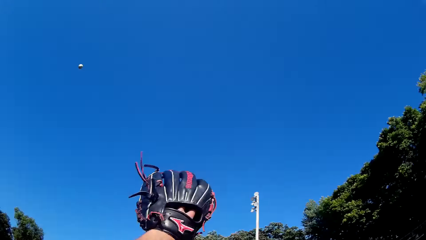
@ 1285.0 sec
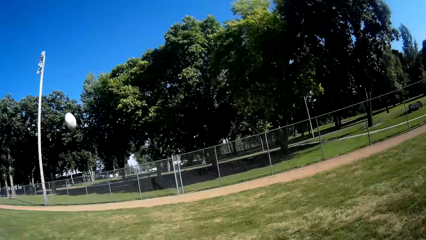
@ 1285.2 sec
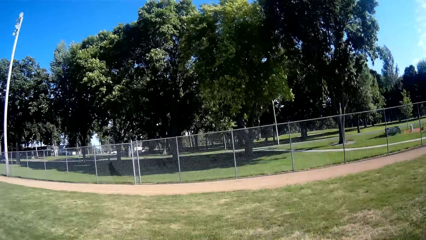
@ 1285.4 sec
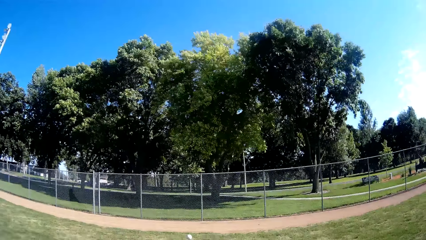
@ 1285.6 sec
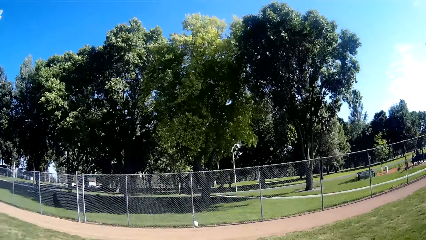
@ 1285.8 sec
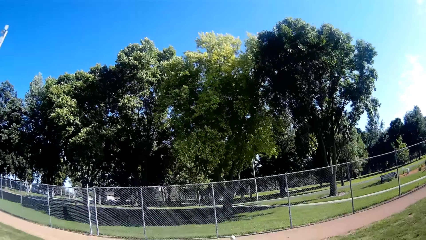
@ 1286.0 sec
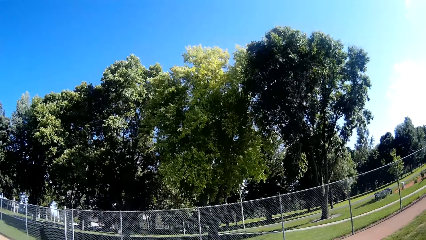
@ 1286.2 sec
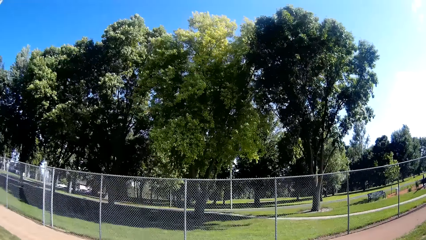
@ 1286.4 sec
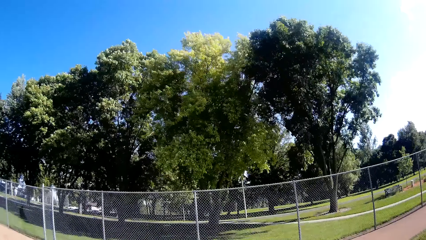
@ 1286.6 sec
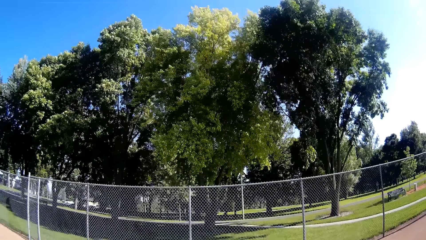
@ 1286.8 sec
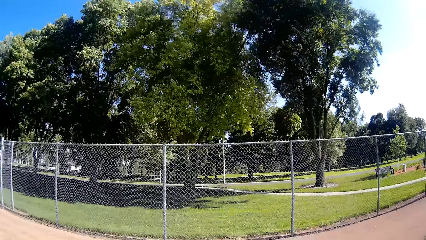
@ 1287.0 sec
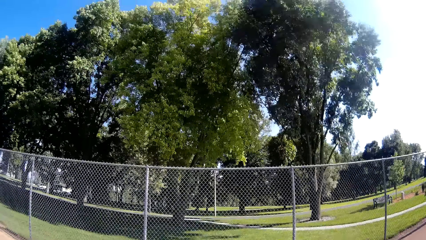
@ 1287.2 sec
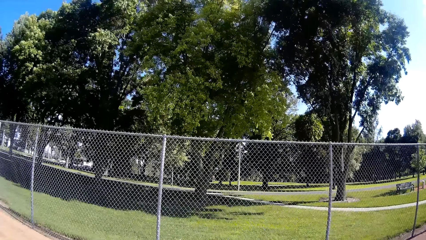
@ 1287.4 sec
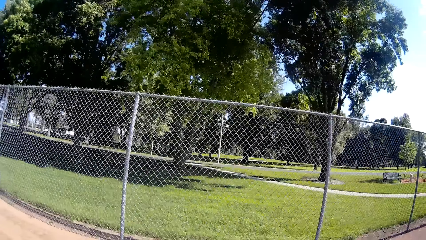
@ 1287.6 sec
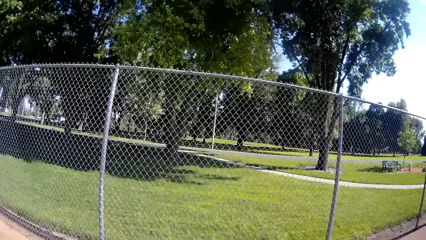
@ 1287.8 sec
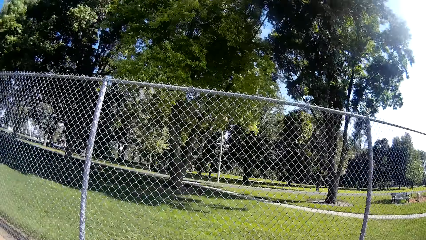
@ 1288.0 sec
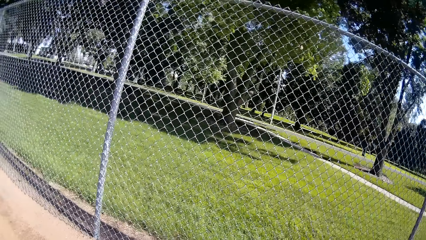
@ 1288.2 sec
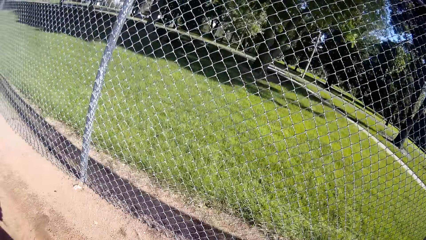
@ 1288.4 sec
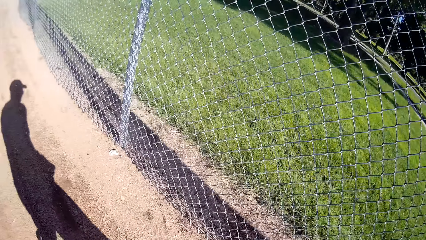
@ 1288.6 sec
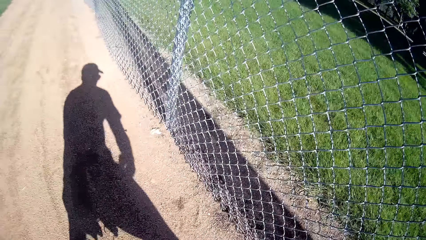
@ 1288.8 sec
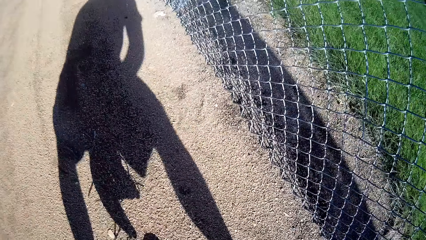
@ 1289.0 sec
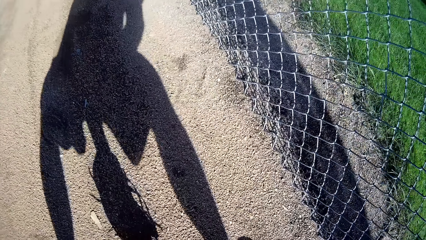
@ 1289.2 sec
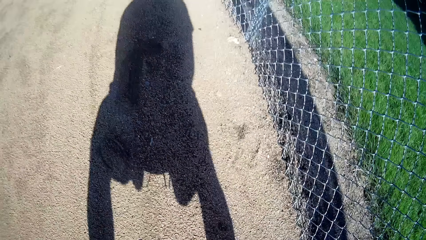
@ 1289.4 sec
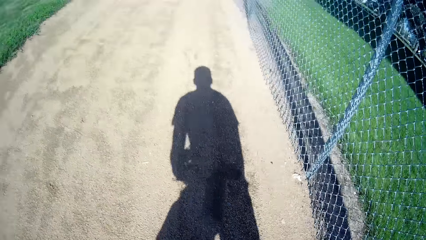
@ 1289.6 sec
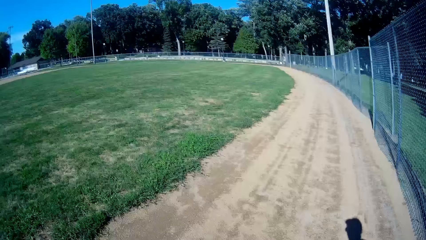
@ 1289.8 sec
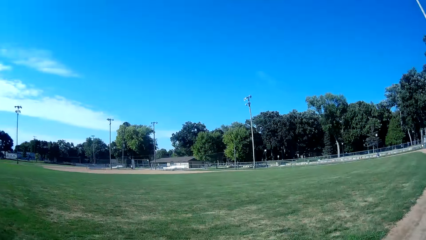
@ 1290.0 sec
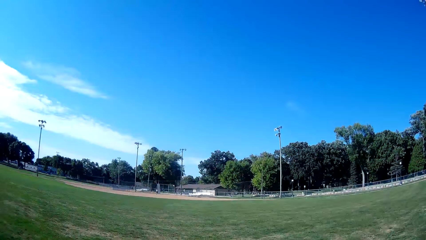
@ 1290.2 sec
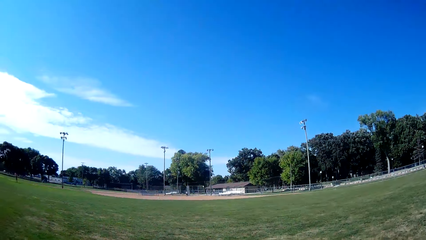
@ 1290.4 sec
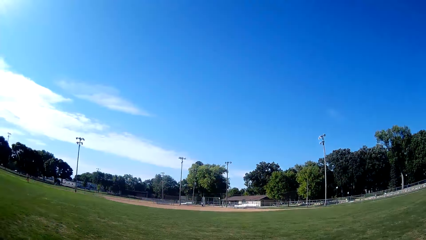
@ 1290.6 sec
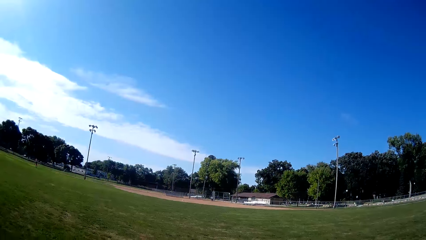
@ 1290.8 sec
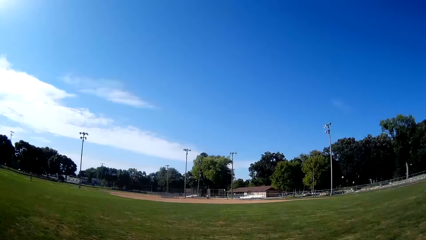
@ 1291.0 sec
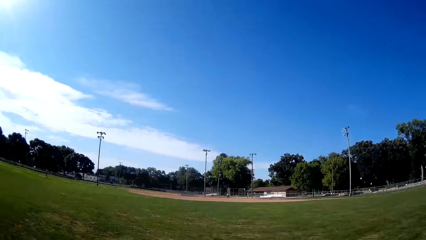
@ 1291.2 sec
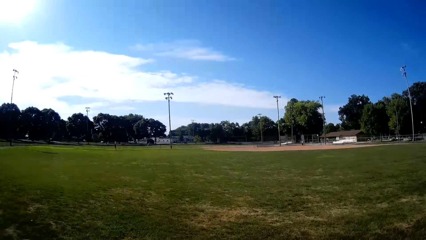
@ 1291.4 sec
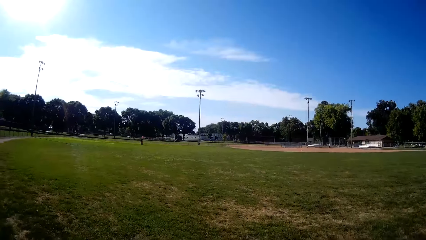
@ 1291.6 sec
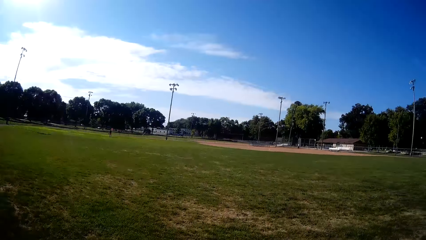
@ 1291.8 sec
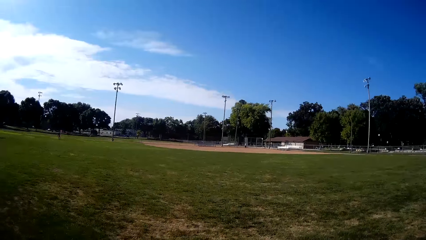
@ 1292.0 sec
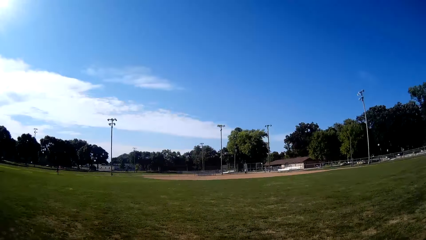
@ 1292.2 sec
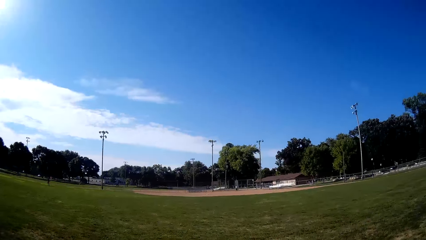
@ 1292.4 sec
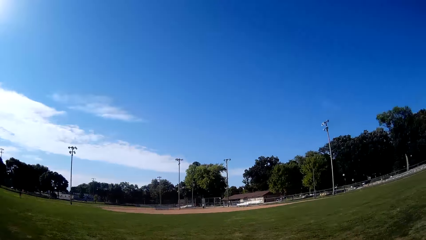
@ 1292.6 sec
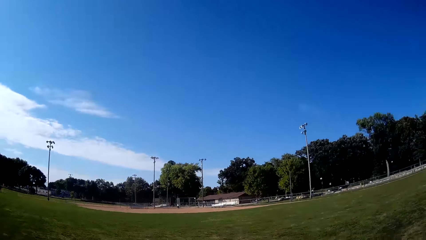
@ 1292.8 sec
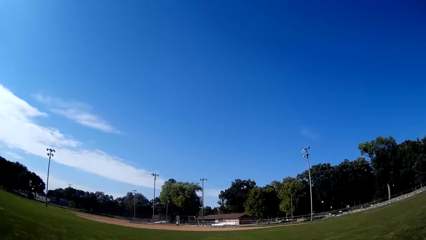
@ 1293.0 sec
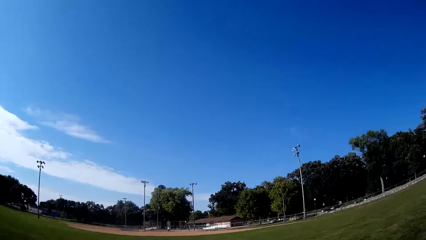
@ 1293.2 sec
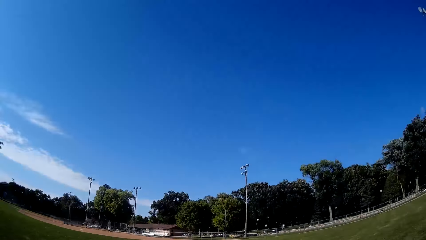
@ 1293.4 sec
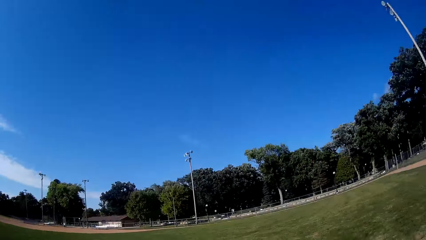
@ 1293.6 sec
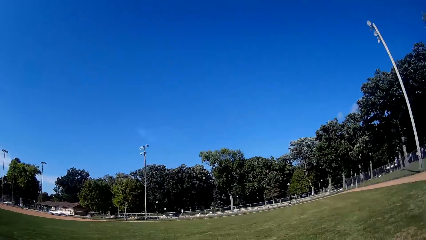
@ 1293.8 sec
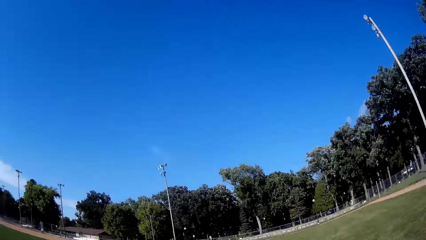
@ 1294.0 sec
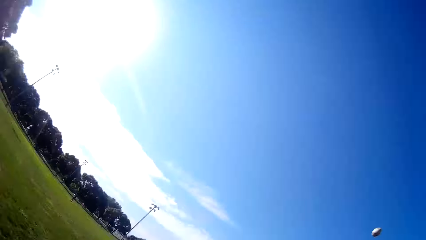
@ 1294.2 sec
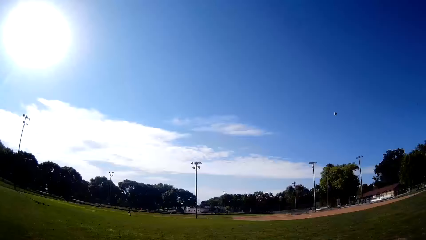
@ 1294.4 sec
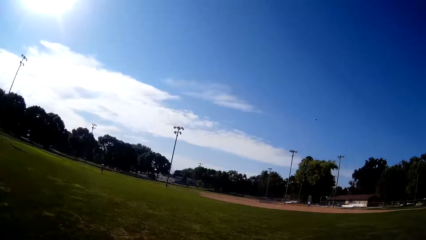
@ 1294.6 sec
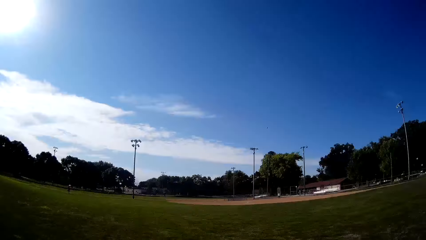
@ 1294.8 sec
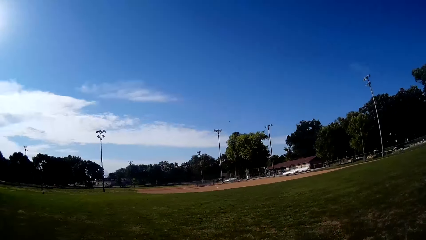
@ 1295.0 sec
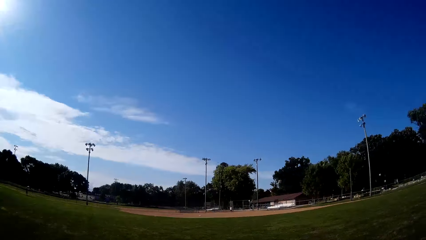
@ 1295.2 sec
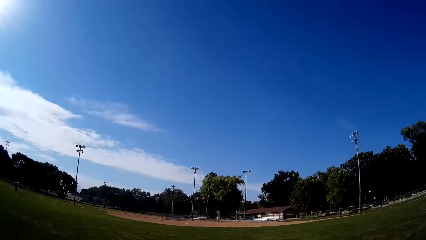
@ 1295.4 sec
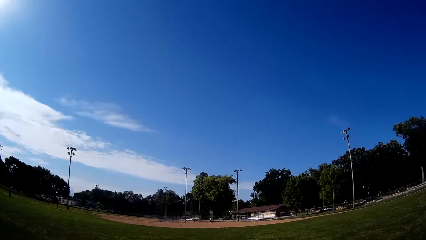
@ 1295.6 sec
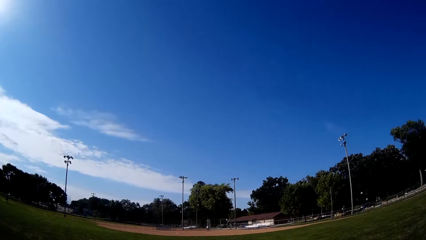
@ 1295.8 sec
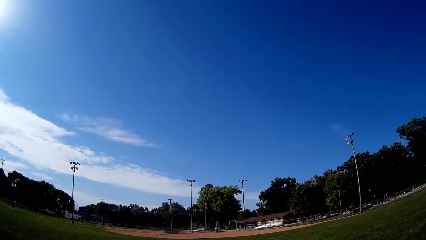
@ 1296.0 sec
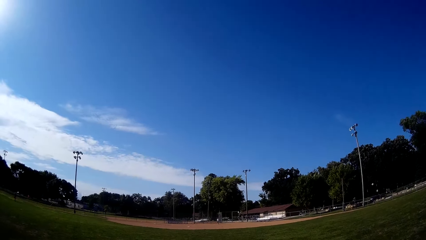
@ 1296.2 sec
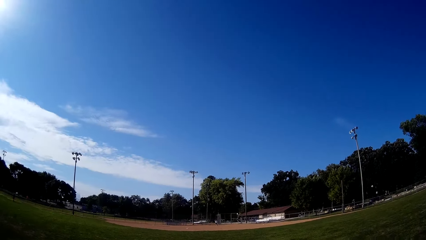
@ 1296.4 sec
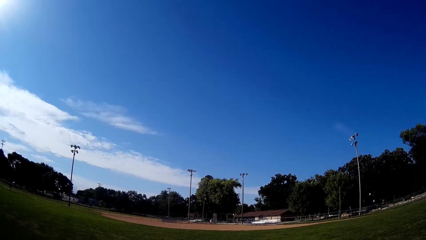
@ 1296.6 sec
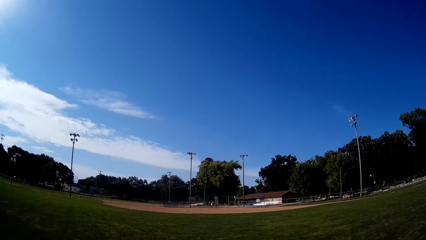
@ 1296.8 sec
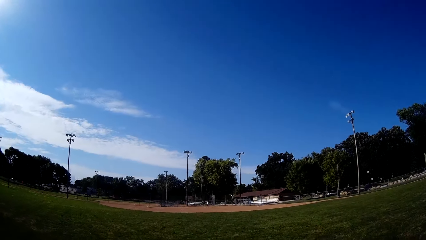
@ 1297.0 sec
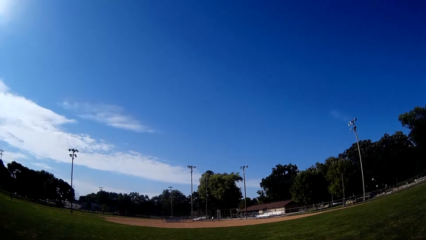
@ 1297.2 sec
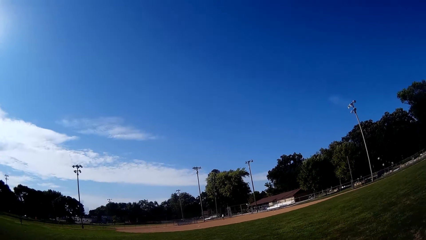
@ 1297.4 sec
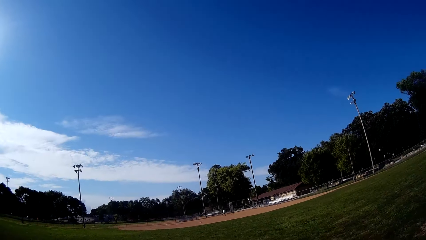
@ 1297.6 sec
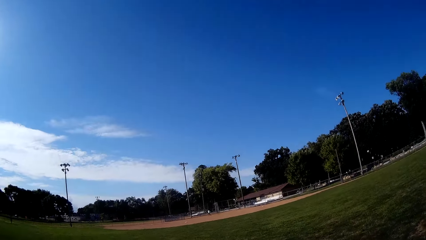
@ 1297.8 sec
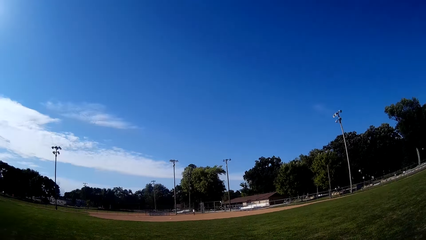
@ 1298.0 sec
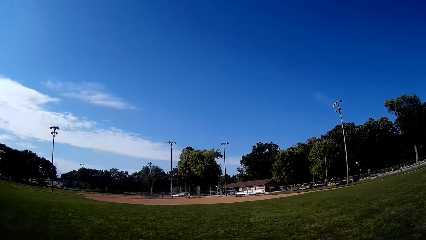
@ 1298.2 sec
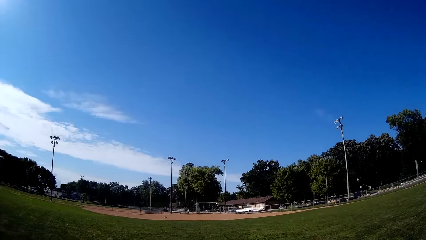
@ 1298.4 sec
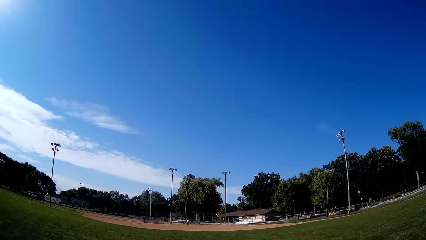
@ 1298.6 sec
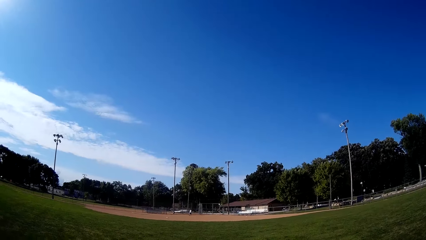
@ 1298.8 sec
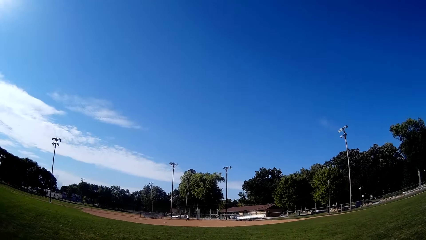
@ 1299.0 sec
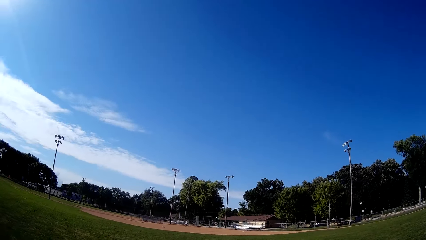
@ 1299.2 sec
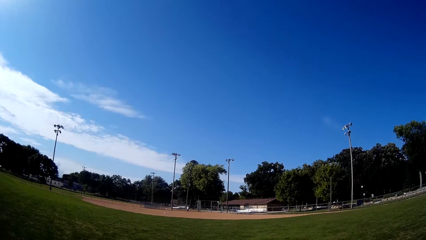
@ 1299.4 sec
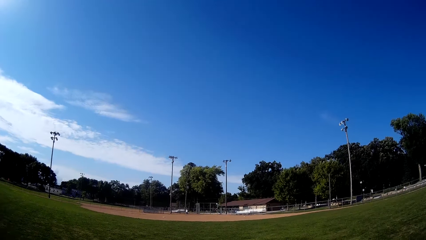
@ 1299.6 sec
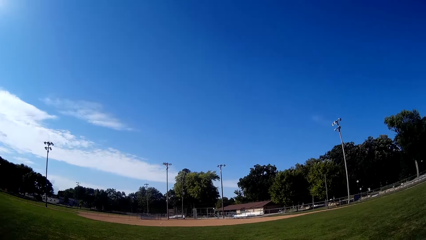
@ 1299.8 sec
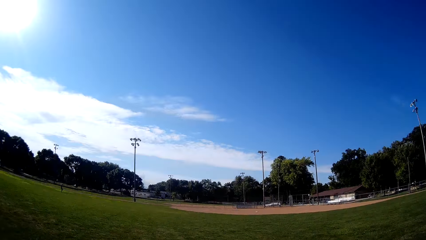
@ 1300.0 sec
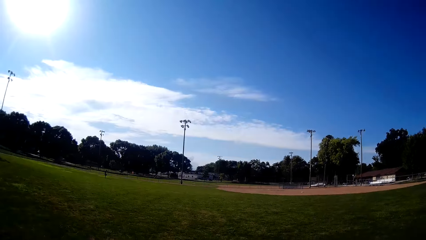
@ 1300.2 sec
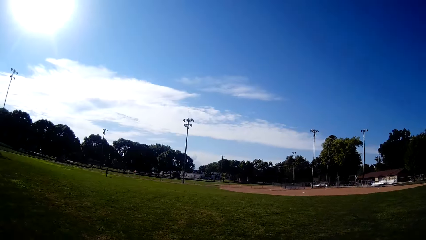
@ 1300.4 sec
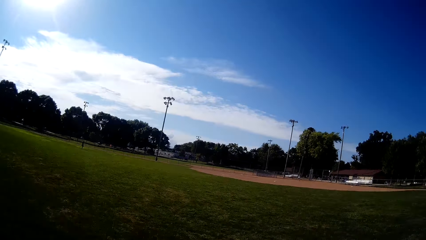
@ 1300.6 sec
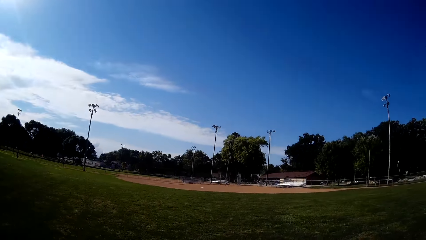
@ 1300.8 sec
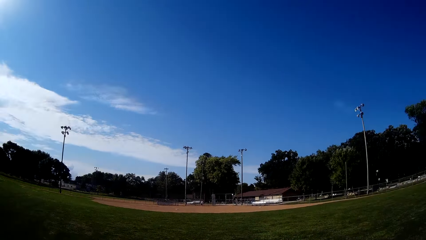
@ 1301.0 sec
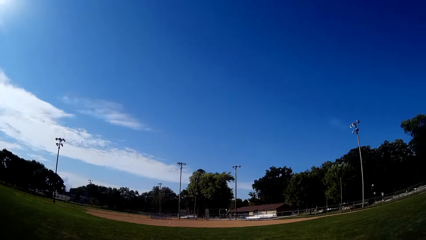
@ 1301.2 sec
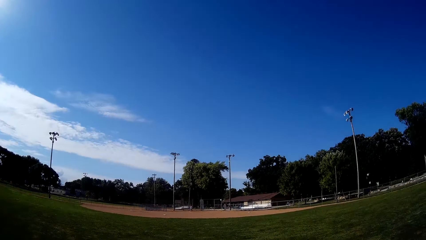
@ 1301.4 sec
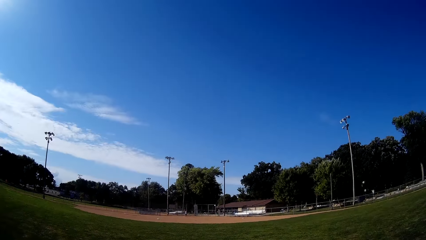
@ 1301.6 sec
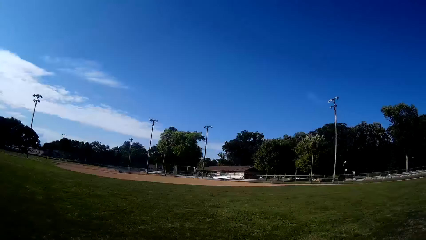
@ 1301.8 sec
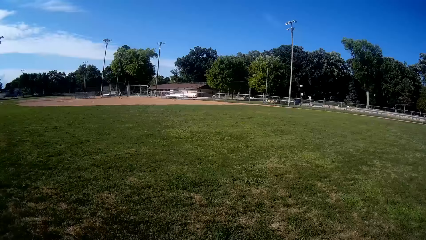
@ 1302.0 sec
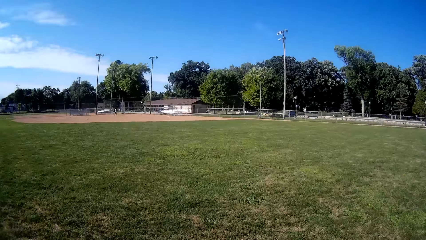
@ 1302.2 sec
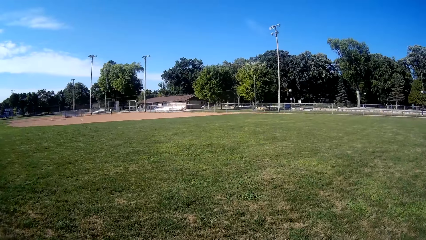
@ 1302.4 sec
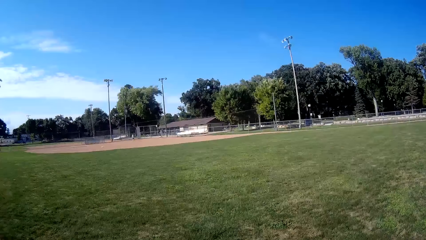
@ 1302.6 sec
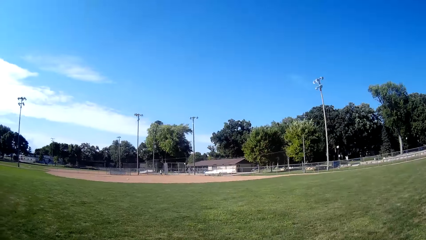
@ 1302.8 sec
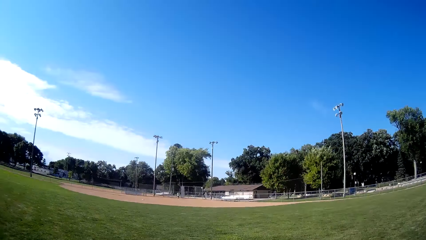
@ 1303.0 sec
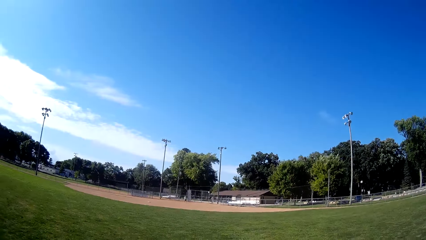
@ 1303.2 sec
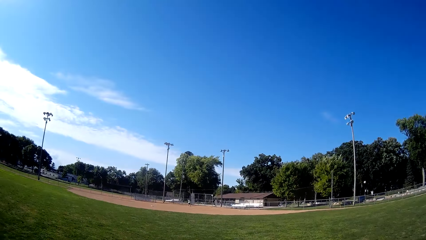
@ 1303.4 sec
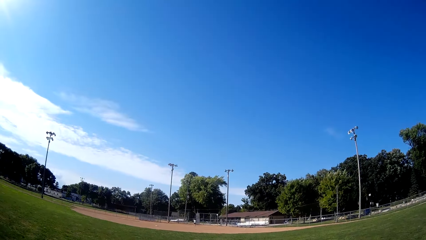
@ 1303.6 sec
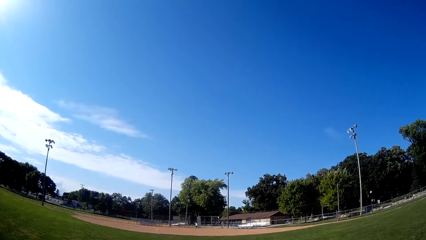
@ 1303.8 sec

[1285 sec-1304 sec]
The camera wearer picks up the baseball. They pitch the baseball to the man.
